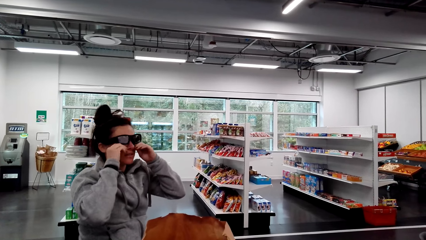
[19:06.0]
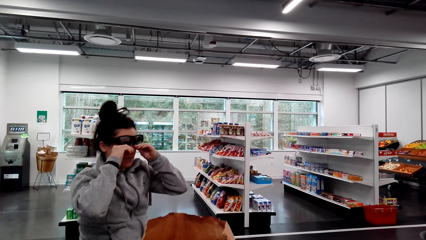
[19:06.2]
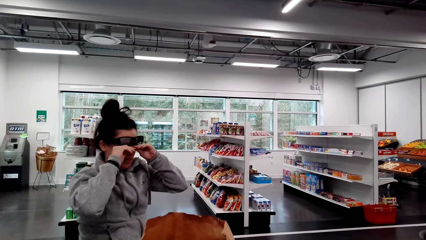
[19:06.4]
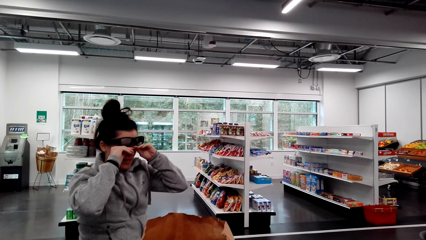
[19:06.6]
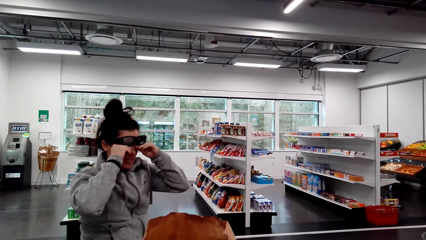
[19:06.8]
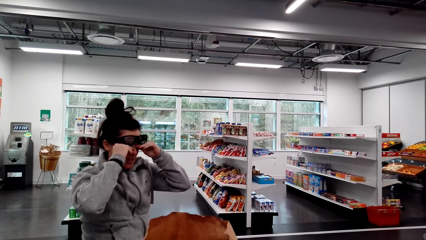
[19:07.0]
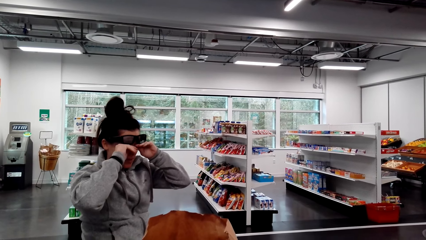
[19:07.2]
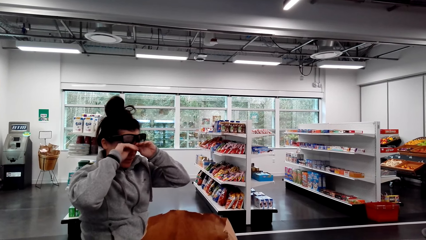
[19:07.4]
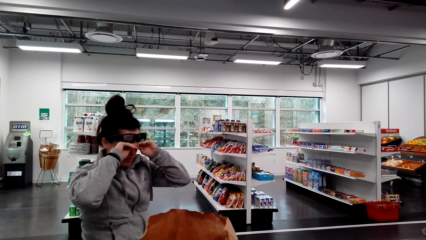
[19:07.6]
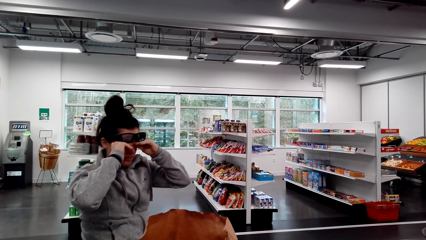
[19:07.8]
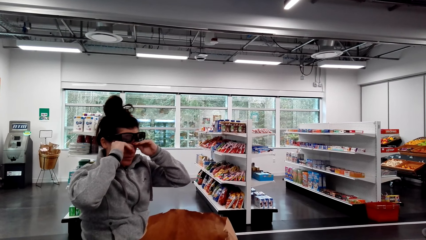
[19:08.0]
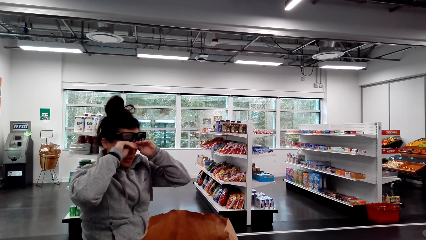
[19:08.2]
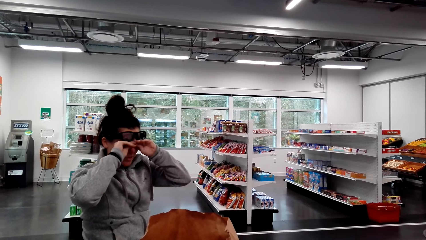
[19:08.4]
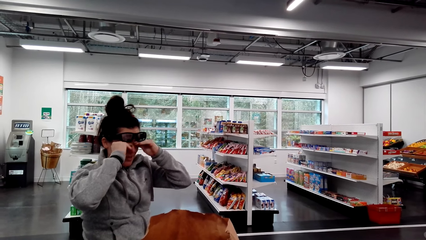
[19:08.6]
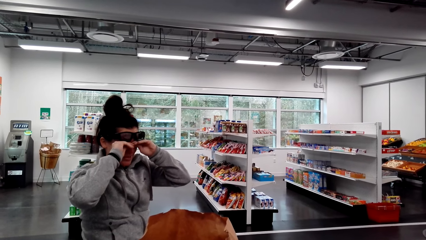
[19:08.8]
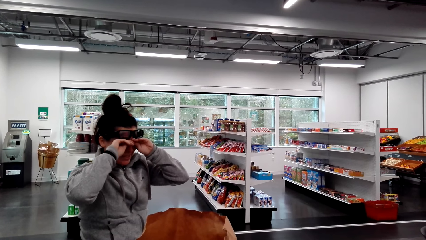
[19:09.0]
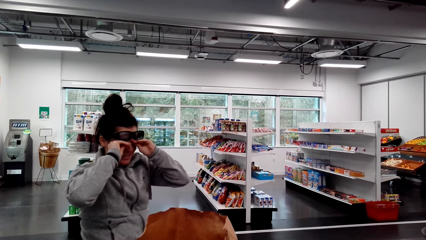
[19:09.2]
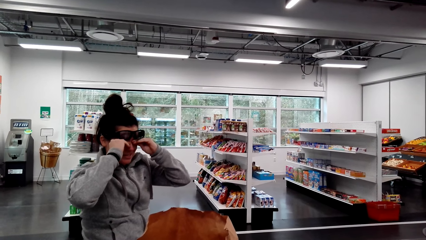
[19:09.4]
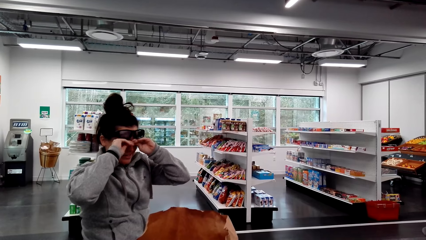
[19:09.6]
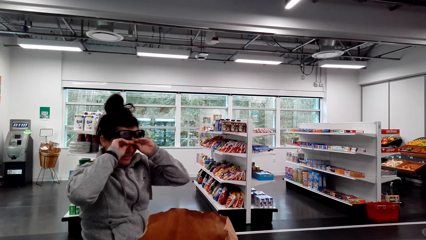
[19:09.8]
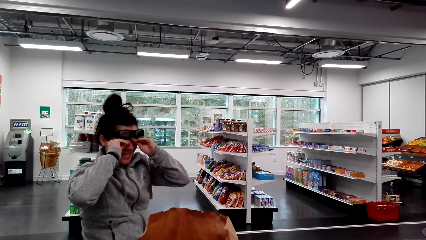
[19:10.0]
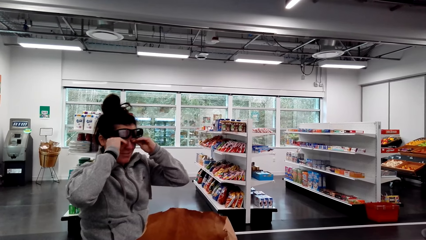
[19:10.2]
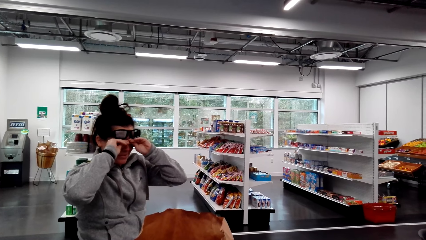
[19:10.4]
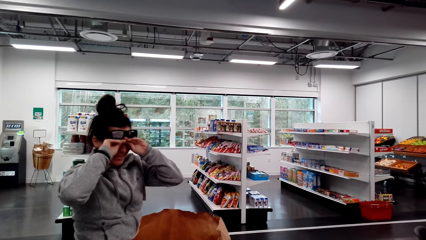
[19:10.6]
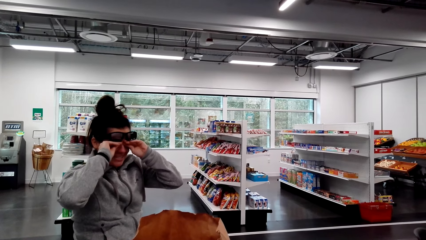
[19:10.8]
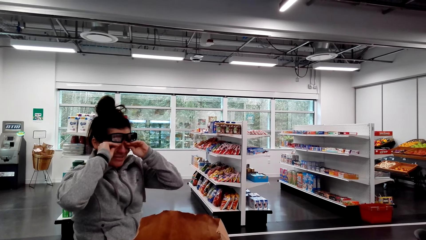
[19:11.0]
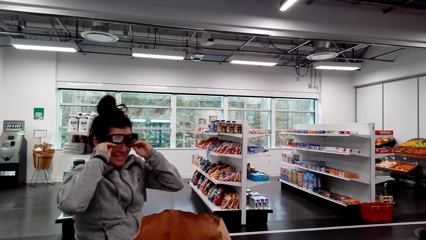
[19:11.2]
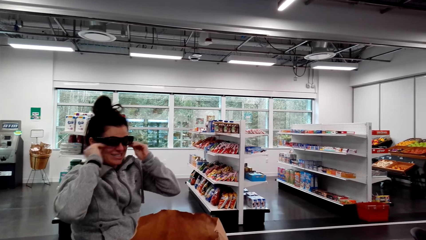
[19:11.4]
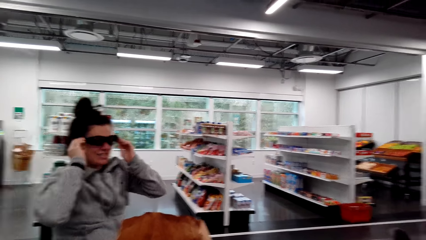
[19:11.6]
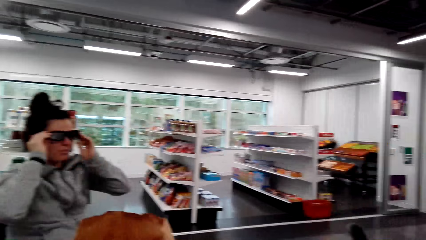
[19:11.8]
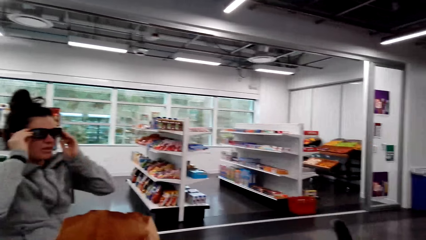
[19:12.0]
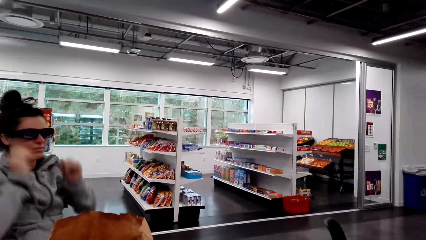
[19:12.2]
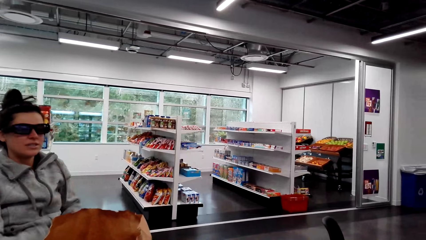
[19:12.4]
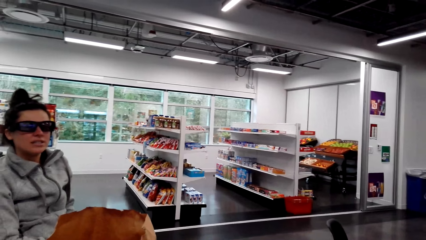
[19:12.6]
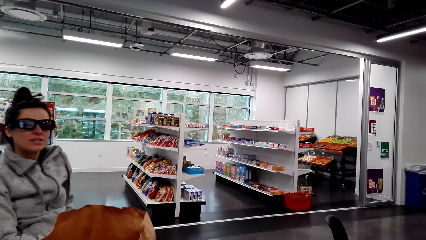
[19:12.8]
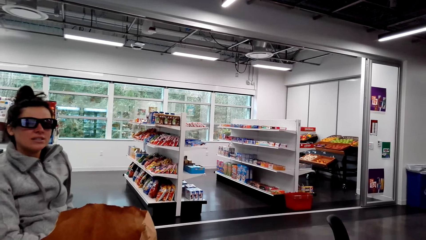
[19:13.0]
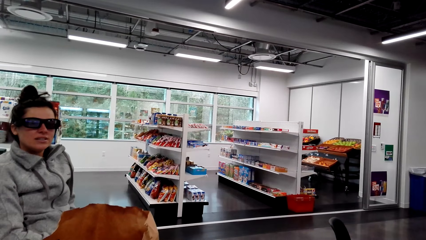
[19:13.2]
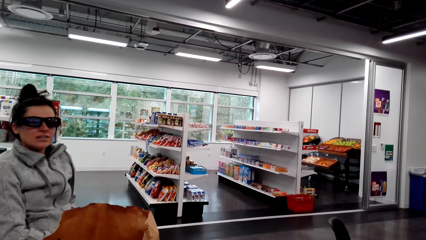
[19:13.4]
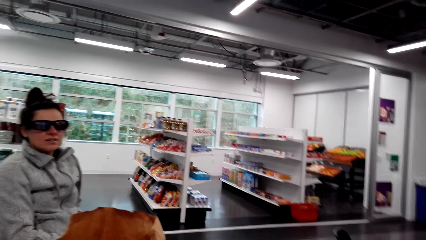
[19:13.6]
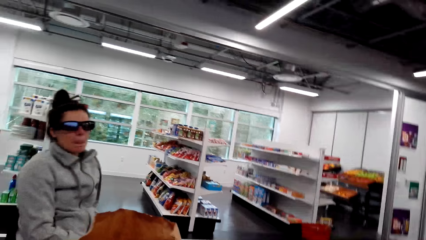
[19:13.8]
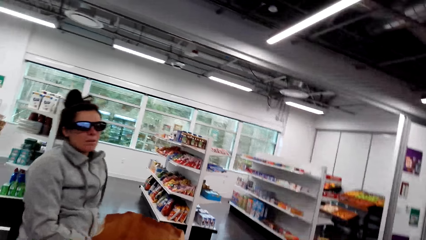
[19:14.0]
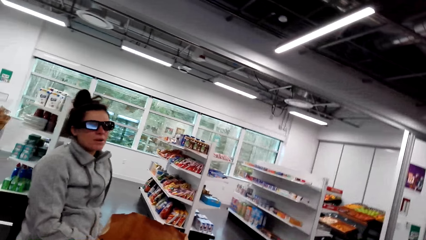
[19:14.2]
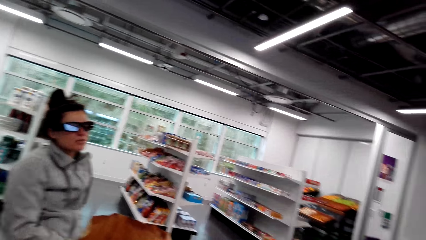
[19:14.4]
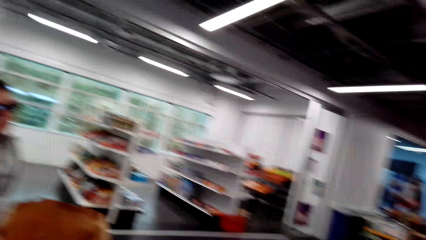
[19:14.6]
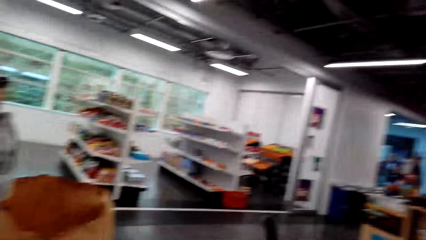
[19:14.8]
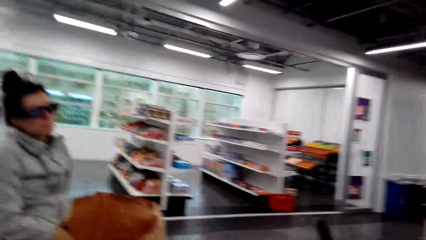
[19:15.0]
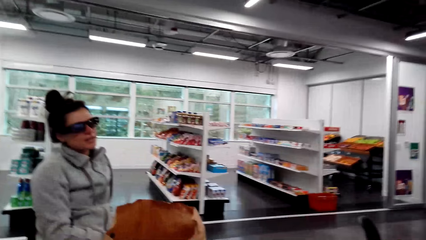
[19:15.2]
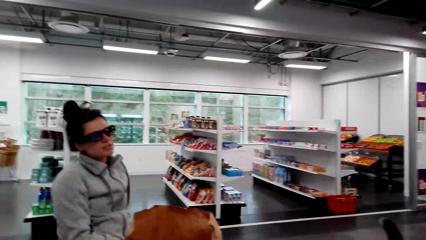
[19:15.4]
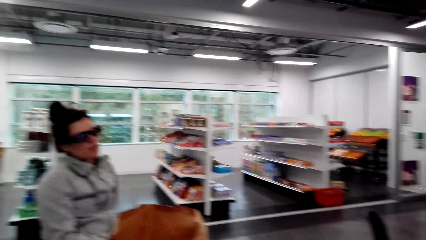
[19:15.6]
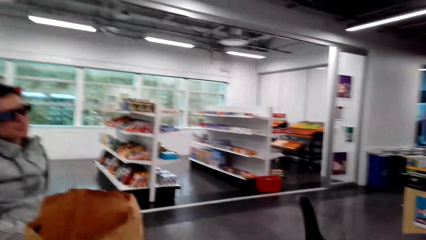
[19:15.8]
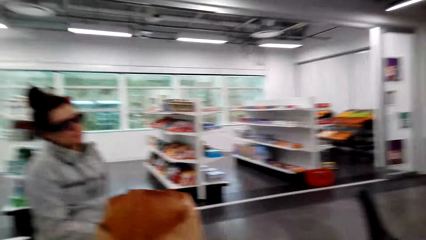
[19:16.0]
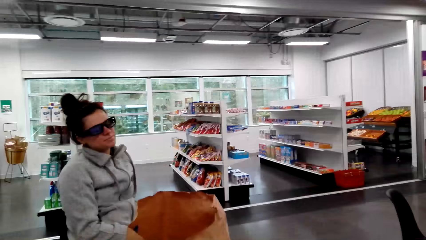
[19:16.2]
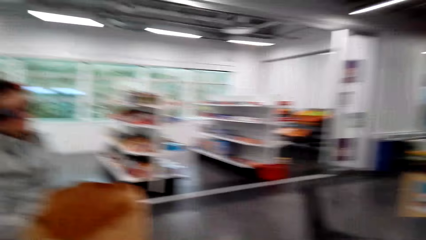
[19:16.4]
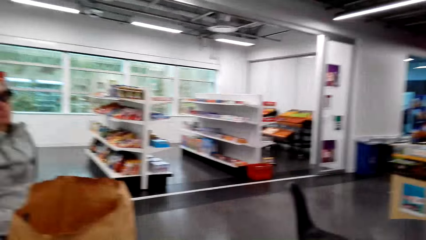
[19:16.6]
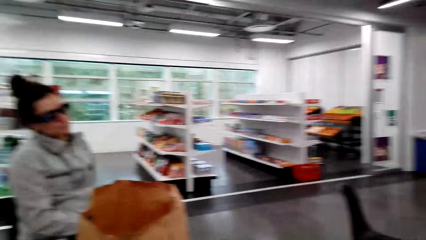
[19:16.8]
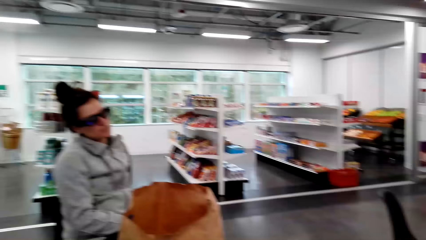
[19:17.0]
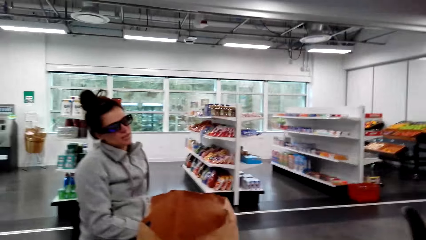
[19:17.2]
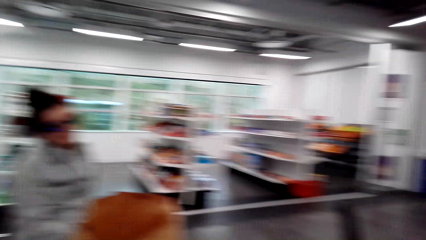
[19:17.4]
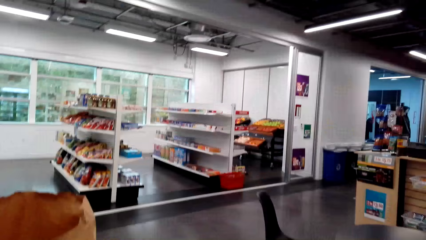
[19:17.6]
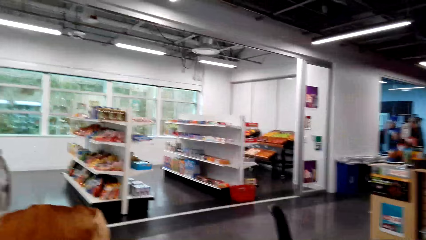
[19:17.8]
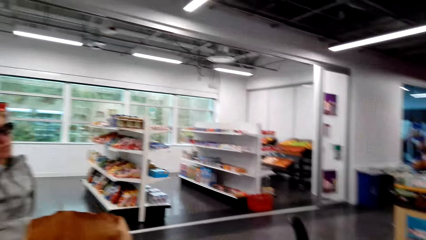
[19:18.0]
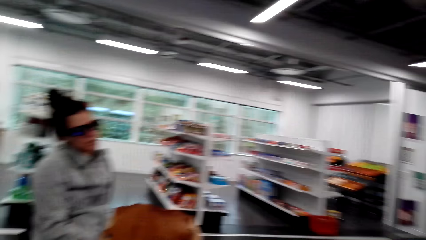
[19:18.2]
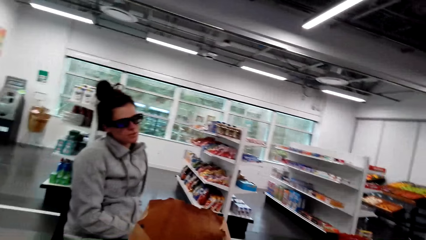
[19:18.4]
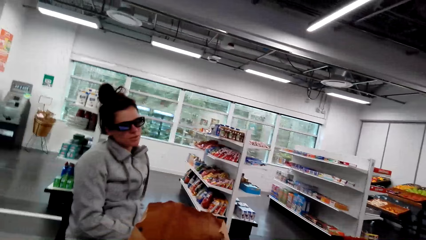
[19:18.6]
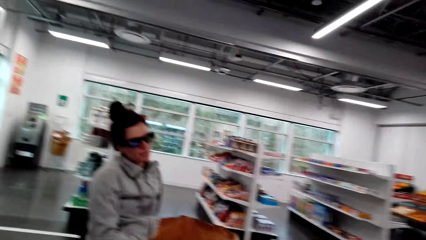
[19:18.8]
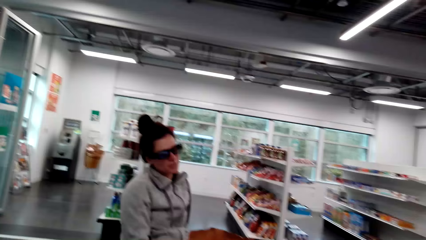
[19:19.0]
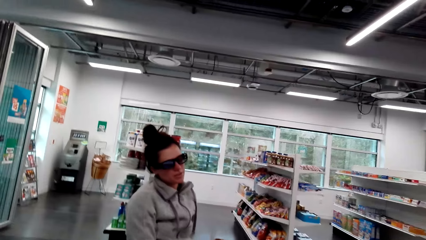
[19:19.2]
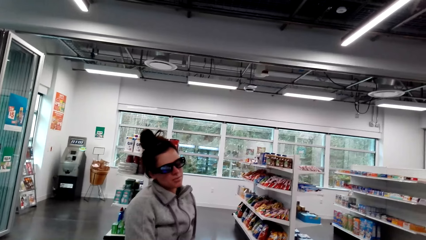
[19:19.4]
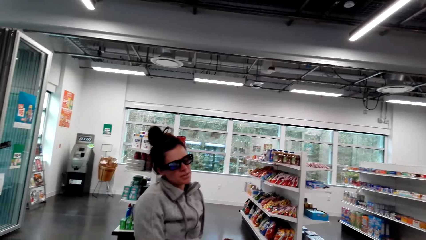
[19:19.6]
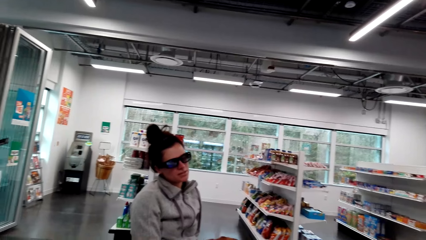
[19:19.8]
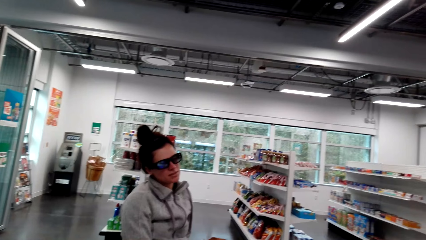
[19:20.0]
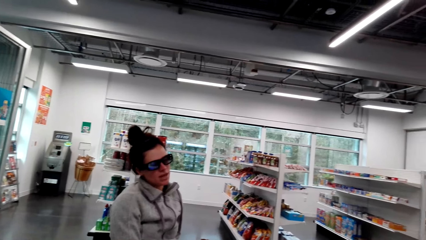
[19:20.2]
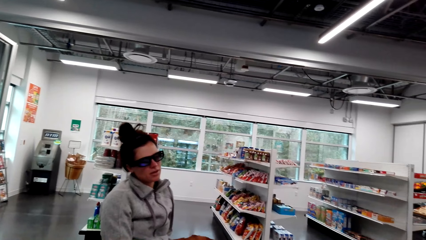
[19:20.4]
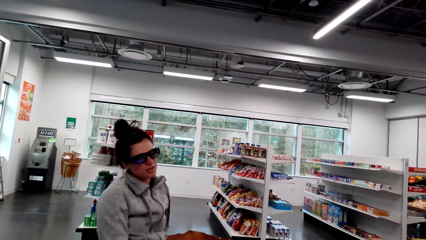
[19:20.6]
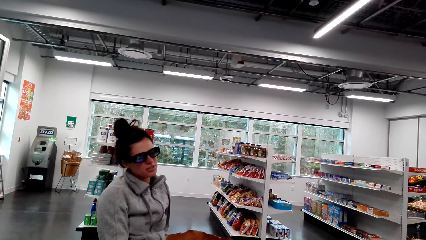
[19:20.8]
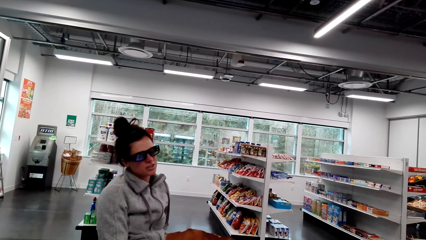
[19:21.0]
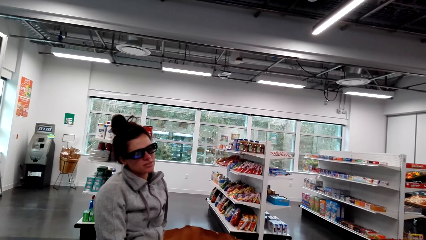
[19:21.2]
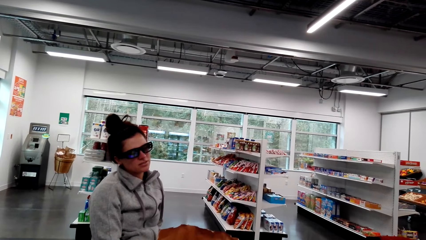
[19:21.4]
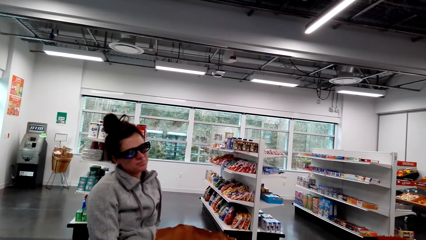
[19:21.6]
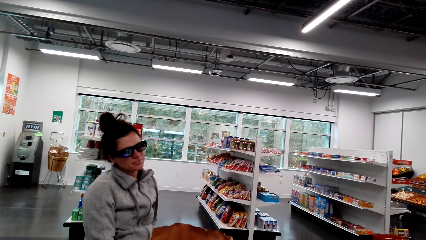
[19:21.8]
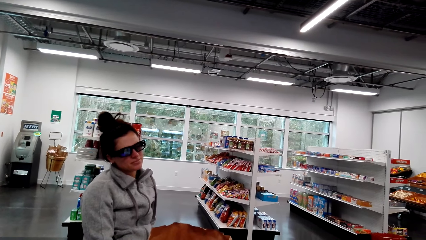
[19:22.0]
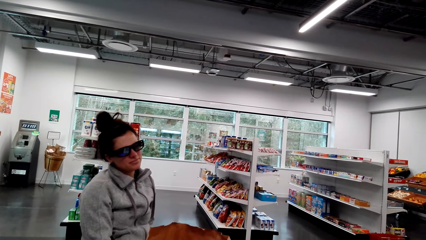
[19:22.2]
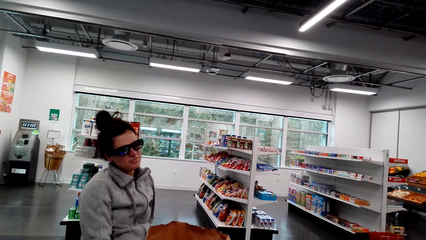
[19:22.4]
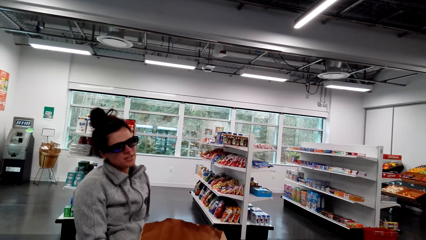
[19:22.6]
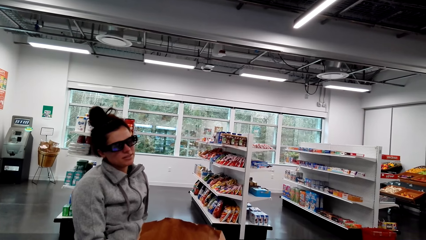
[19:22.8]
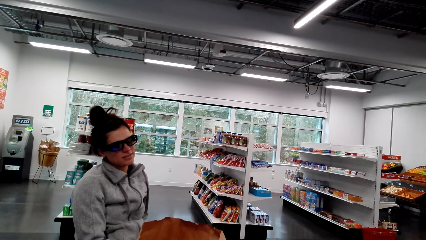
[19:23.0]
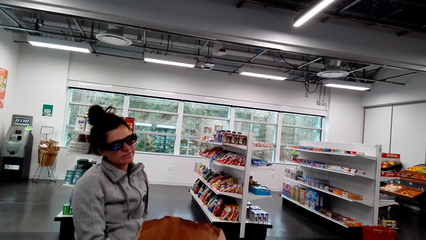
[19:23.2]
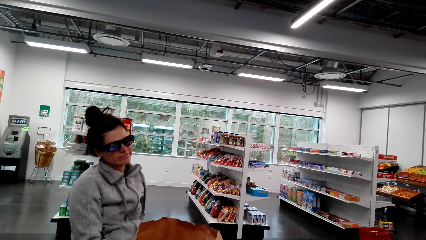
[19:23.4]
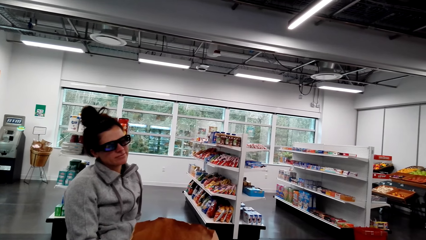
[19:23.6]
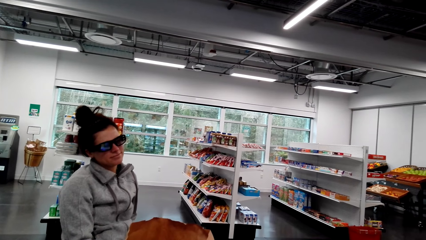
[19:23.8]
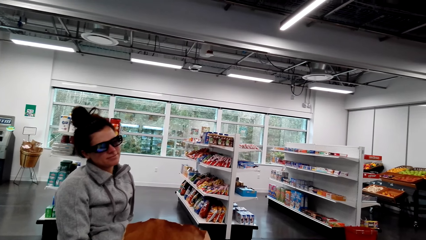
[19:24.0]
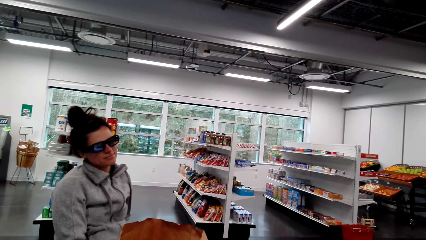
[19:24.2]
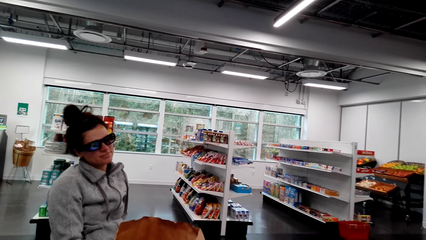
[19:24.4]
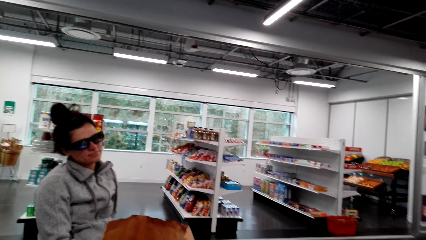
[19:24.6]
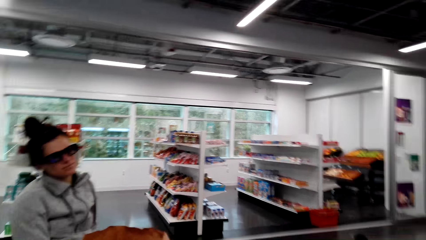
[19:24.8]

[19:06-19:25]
The camera wearer looks at a woman.
